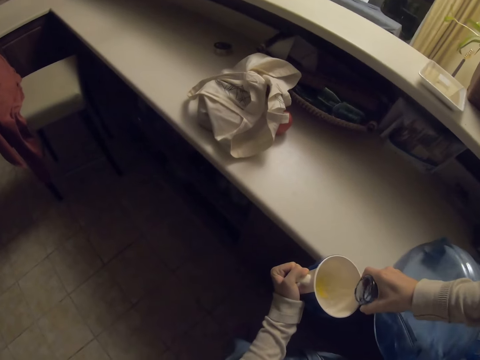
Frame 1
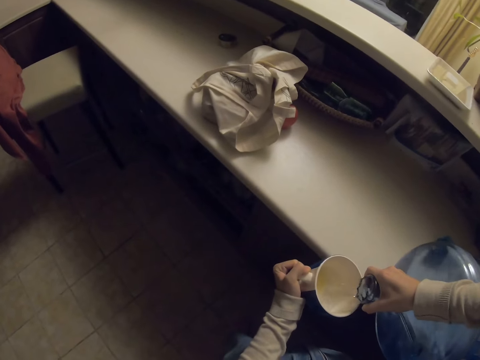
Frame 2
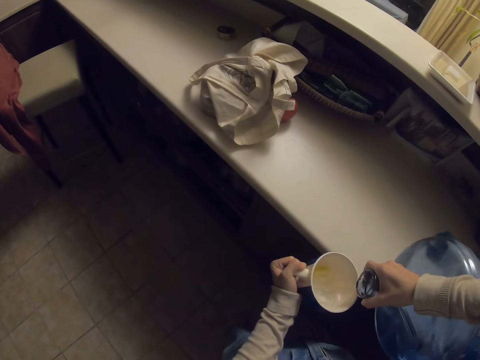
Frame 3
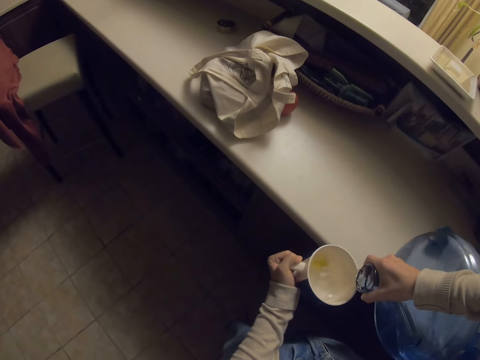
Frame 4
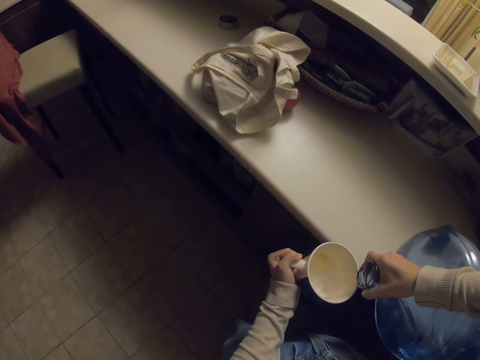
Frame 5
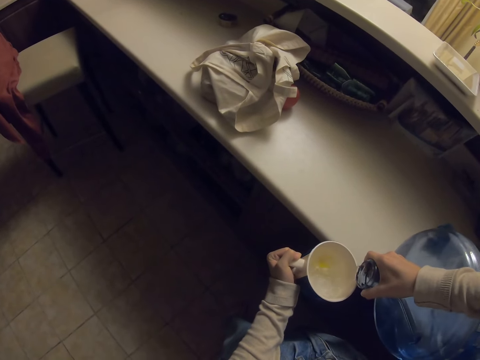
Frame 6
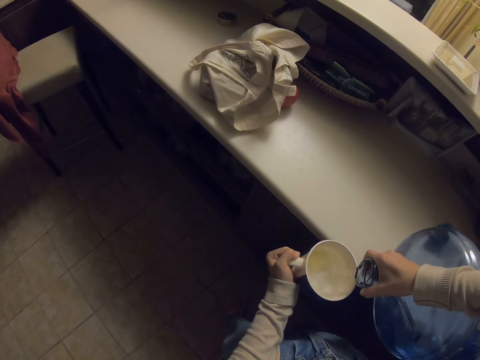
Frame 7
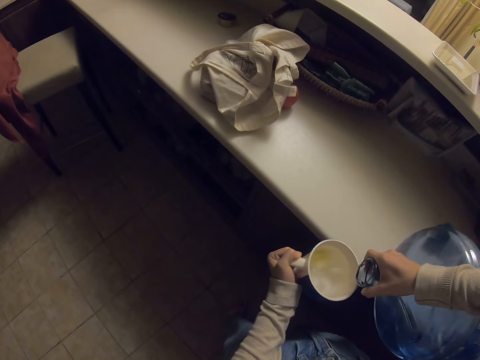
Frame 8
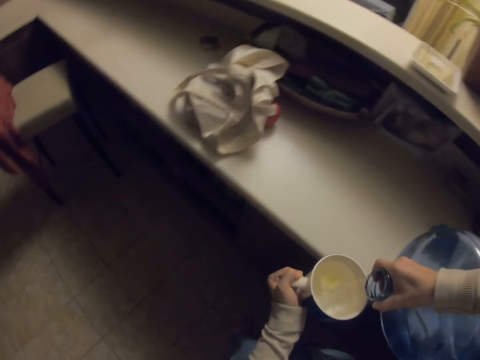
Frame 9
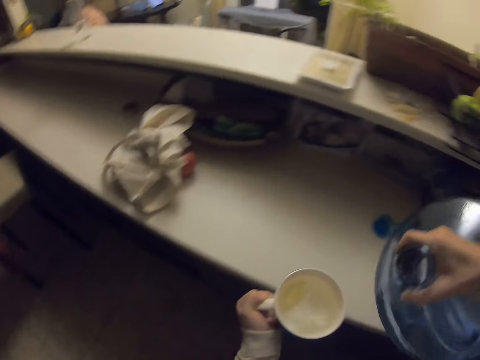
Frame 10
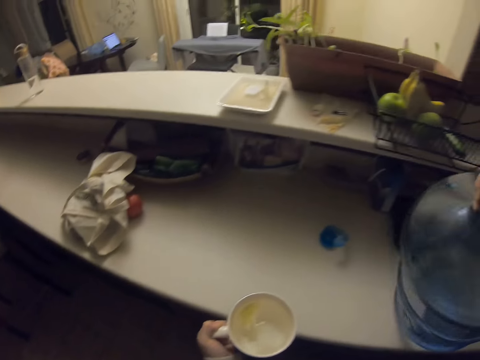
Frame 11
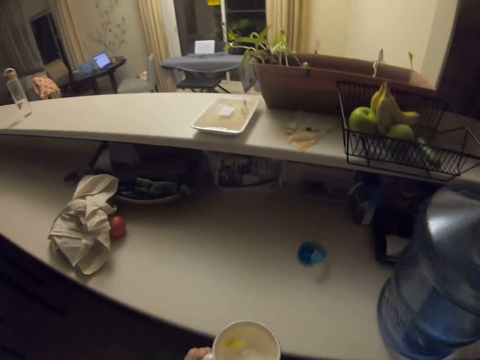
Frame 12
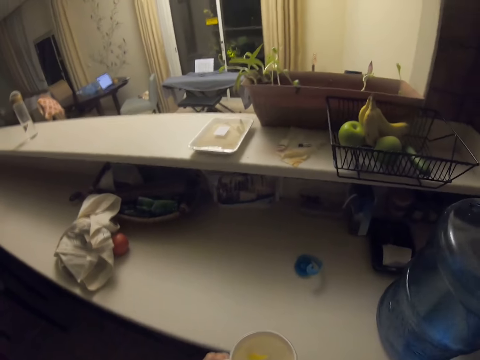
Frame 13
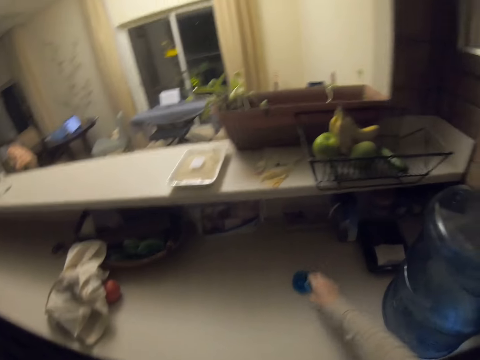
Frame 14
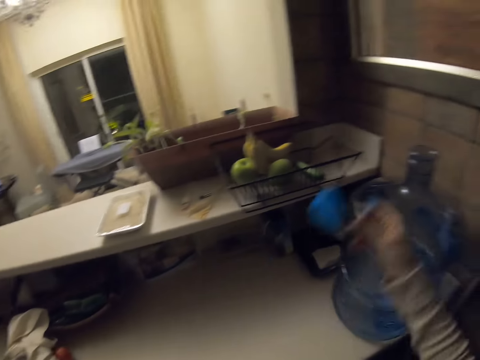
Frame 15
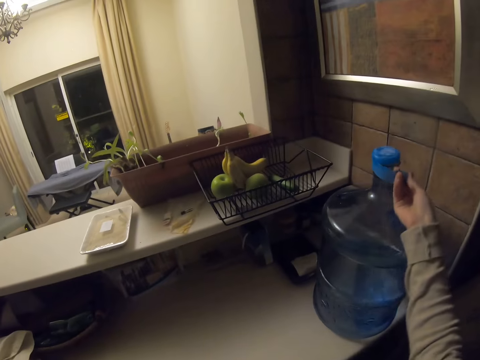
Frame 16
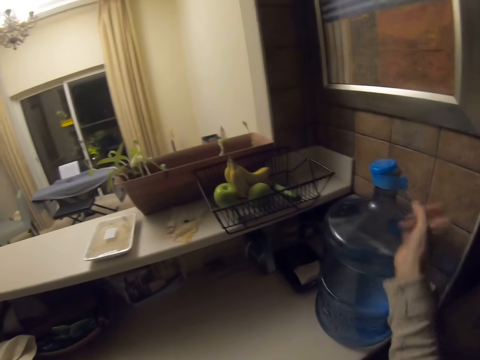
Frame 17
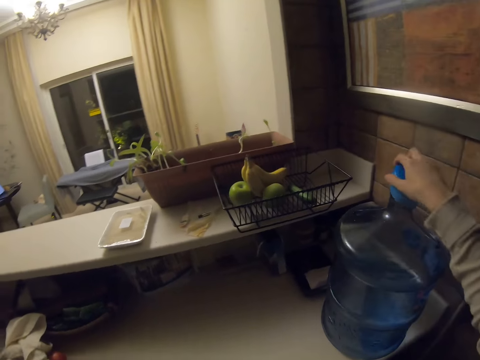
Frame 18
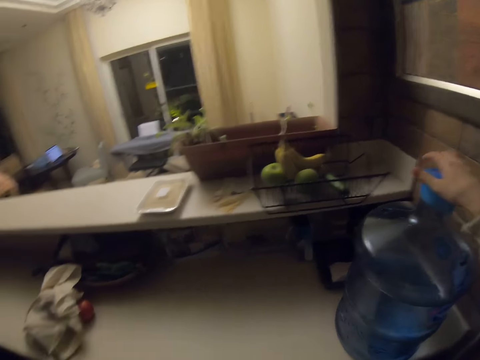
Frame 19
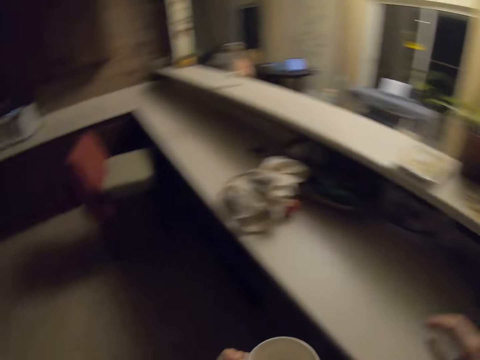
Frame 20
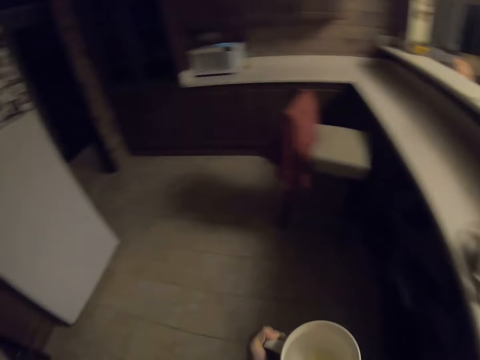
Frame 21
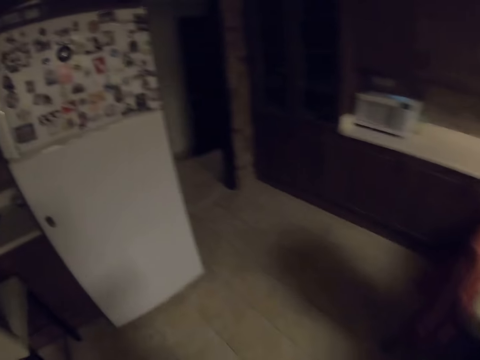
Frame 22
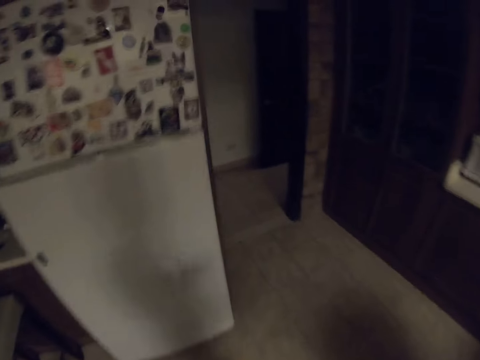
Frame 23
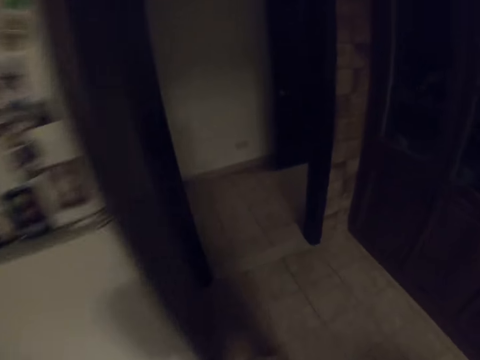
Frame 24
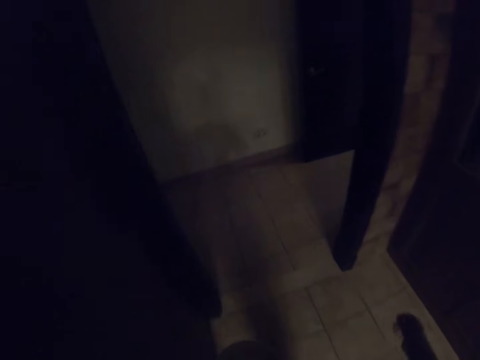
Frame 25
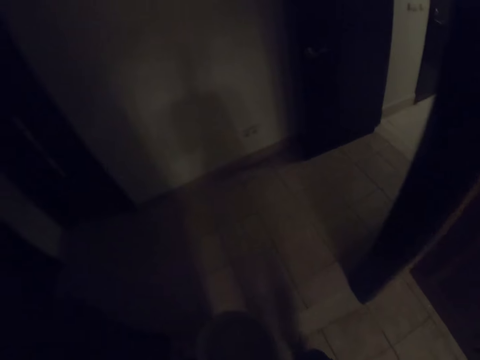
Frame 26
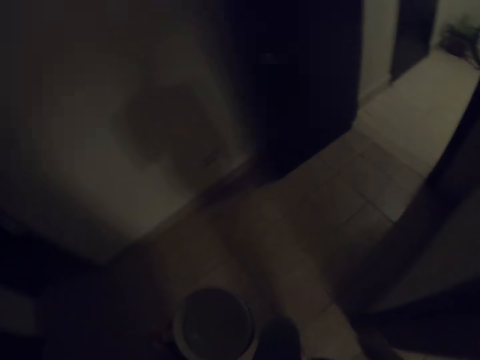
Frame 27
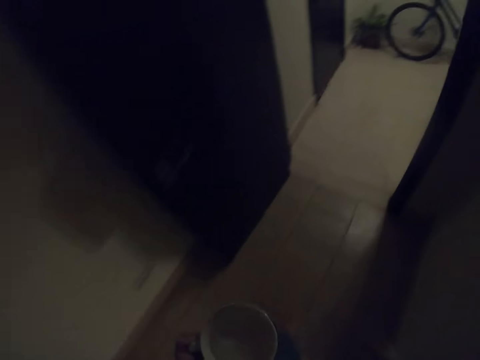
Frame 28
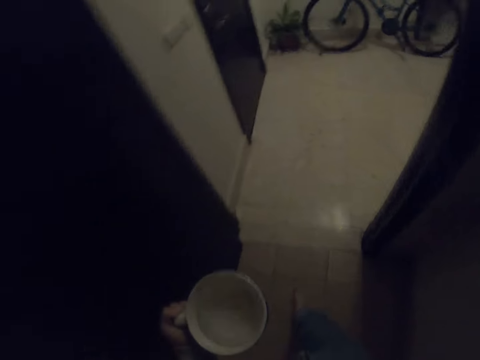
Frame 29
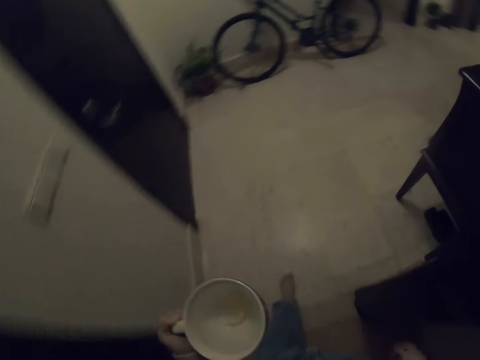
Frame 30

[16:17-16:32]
The camera wearer places the water jug on the table. They move the water jug. They pick up the lid from the kitchen counter. They cover the water jug with the lid. They walk around the house.

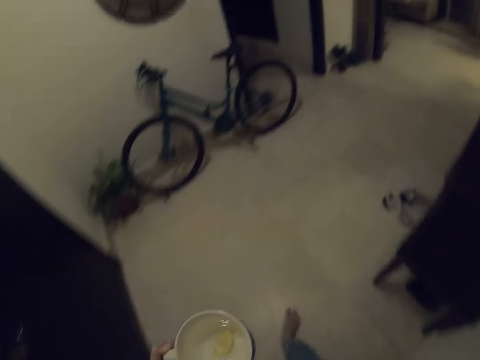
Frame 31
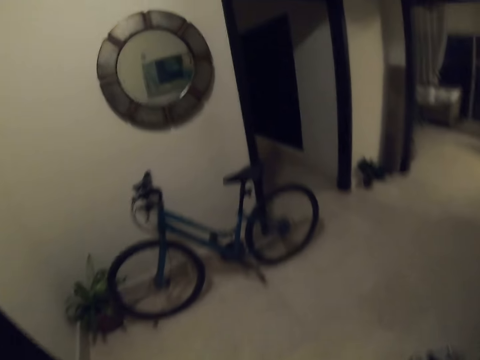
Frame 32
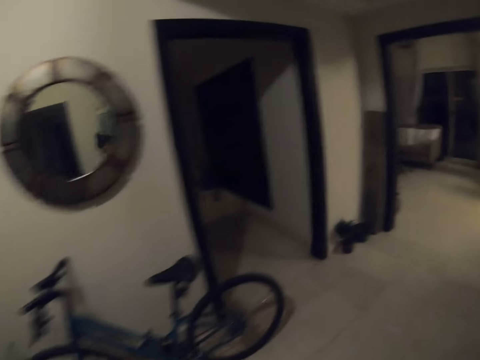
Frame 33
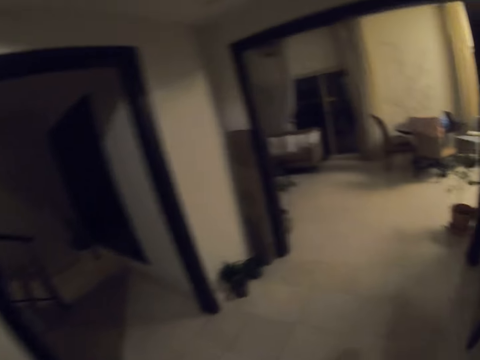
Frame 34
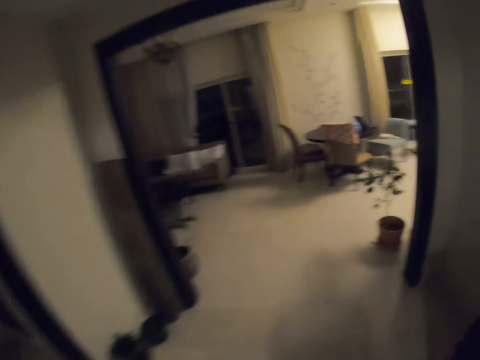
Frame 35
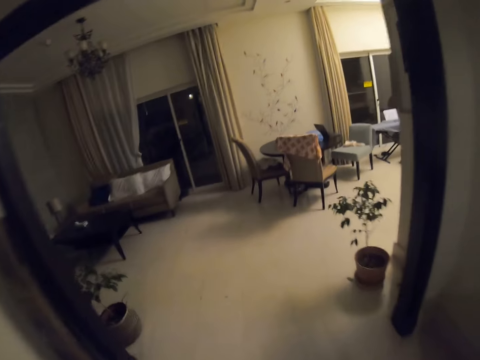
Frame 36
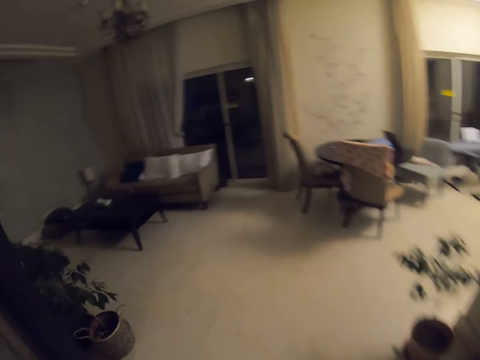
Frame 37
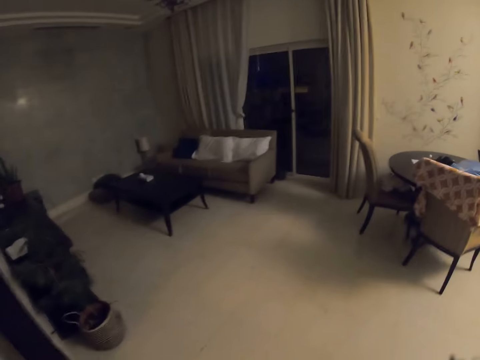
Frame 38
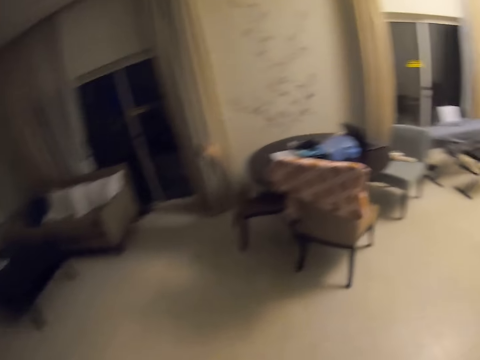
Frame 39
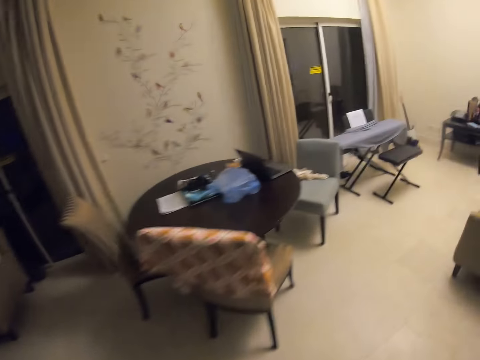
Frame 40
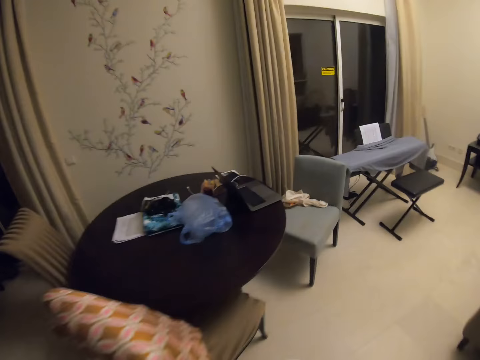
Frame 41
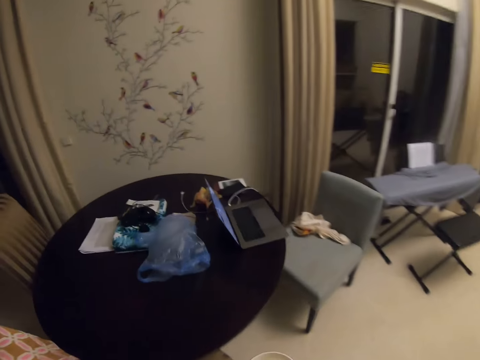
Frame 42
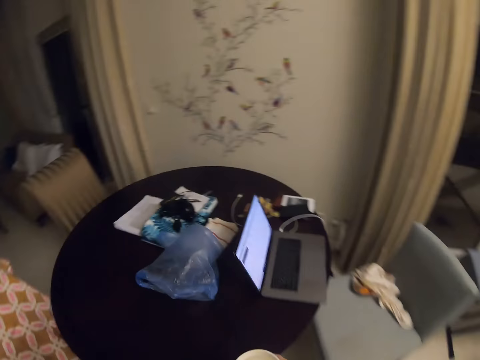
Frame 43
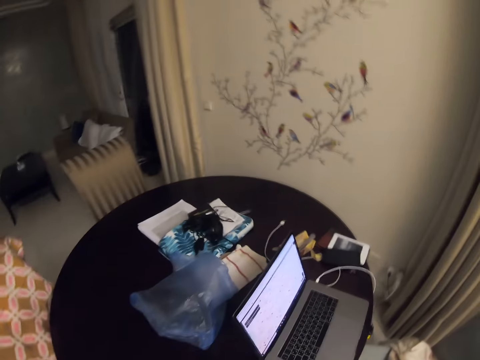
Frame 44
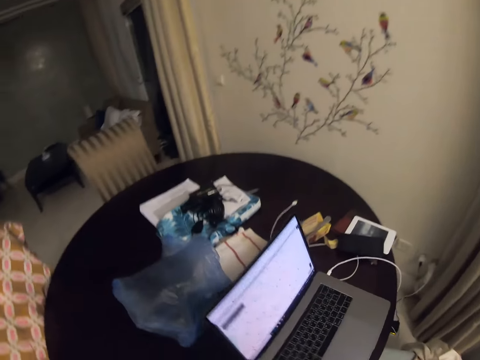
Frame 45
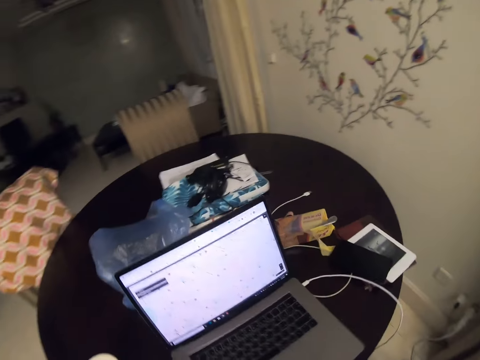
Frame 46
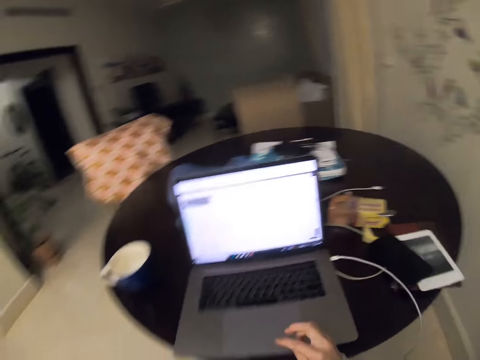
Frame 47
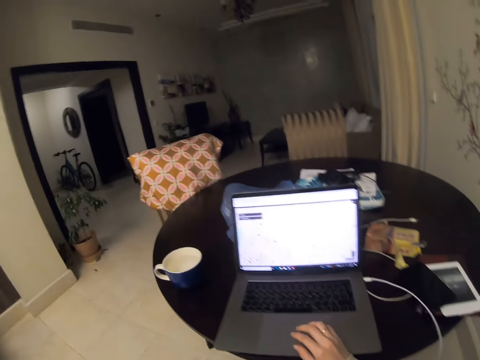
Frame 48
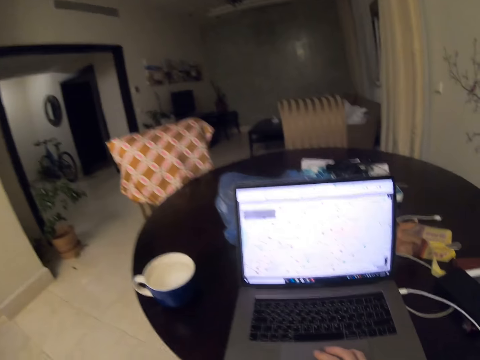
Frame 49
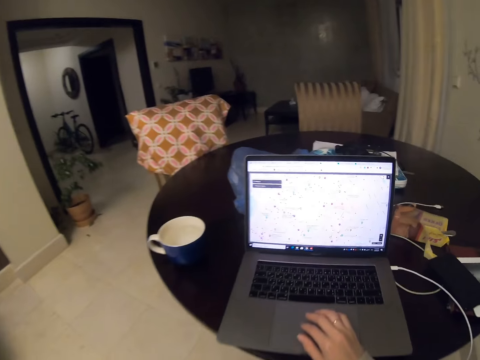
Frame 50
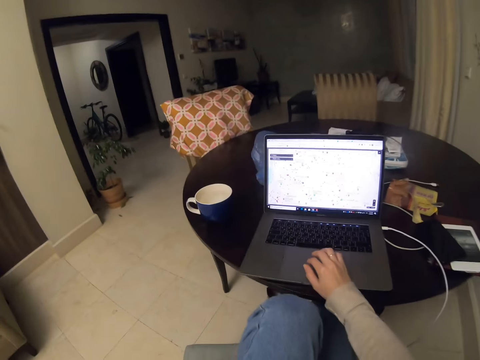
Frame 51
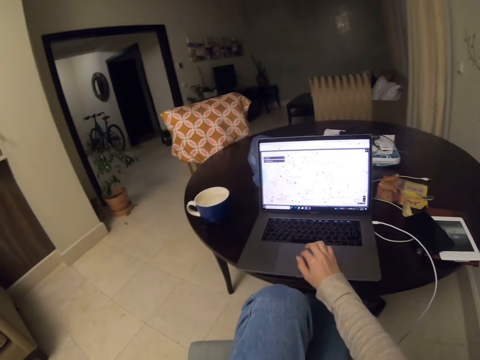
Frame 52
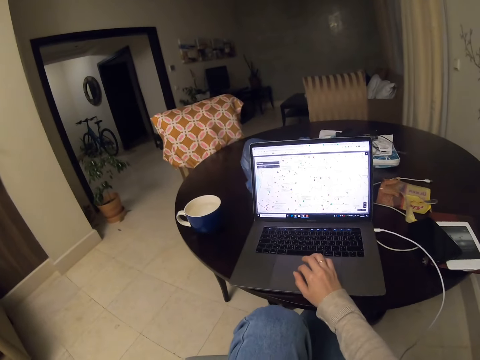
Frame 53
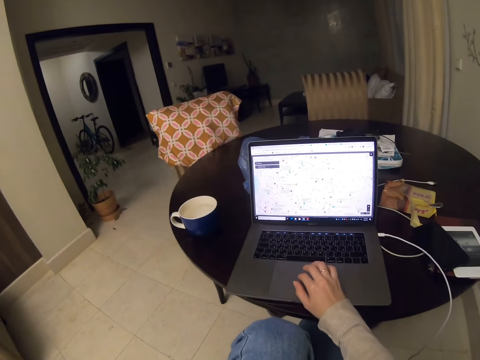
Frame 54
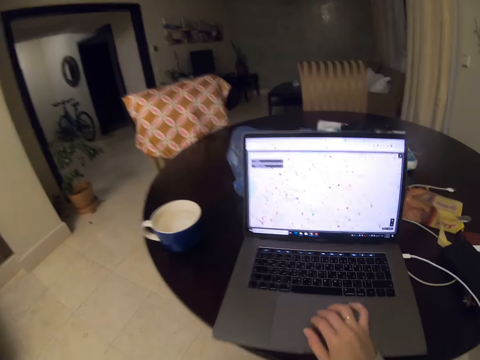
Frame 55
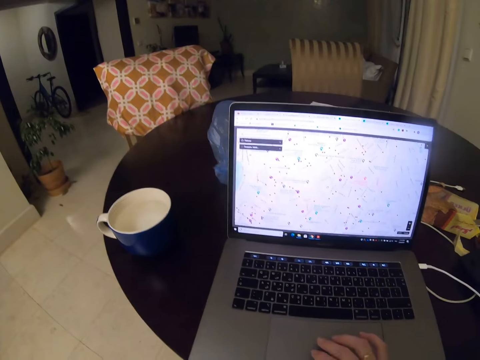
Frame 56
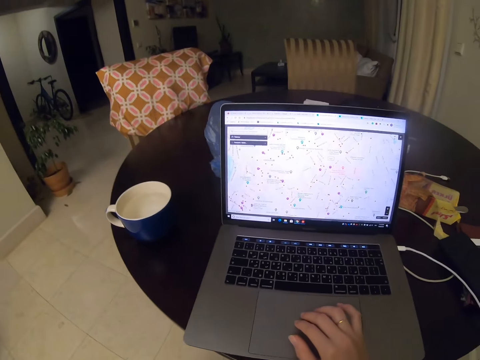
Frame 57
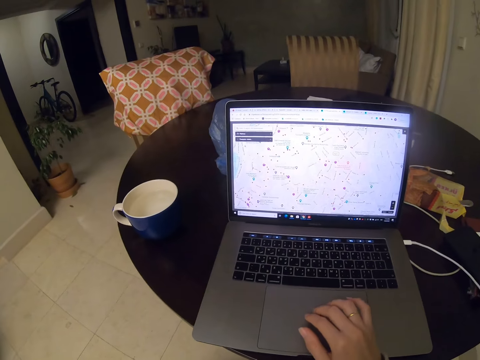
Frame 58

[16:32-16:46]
The camera wearer places the mug on the table. They drag the touch pad on the laptop. They sit down and use the laptop.
